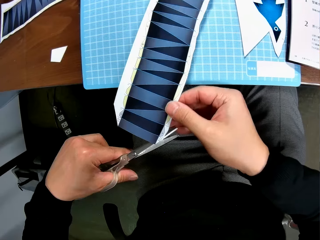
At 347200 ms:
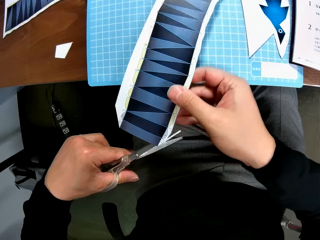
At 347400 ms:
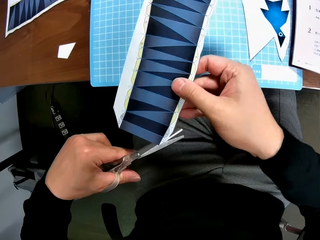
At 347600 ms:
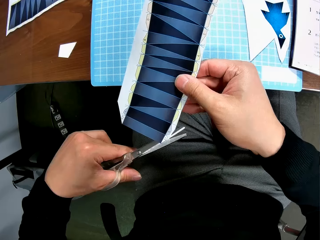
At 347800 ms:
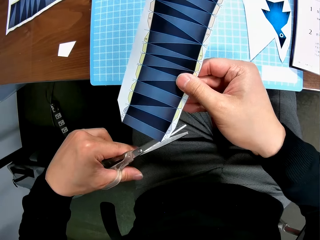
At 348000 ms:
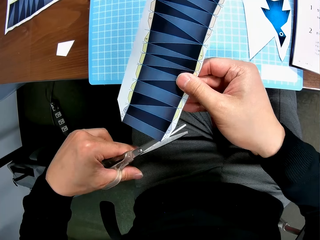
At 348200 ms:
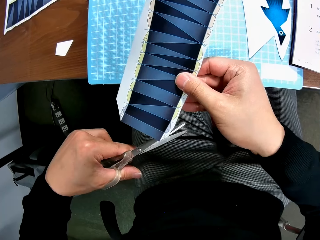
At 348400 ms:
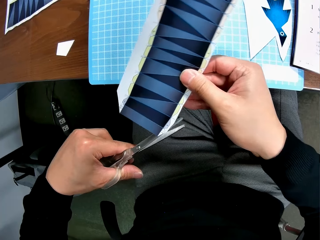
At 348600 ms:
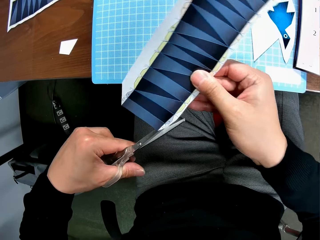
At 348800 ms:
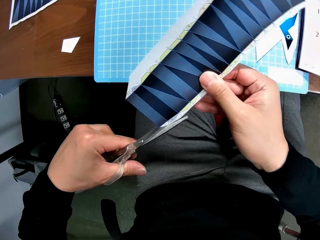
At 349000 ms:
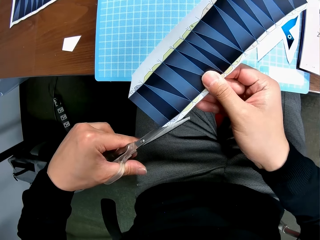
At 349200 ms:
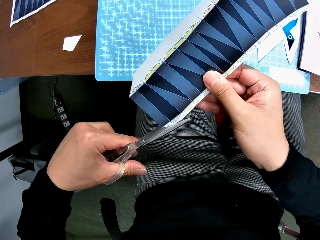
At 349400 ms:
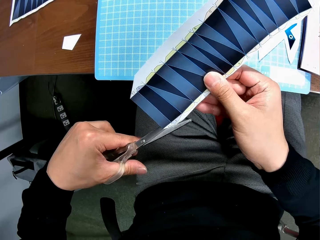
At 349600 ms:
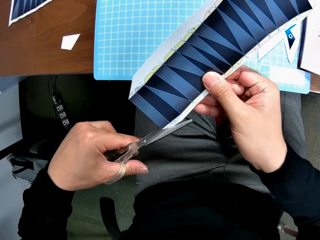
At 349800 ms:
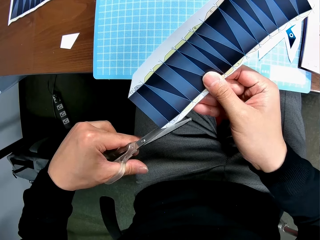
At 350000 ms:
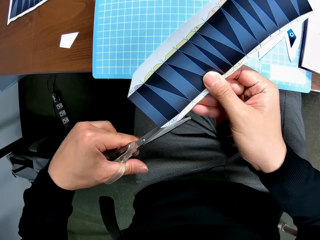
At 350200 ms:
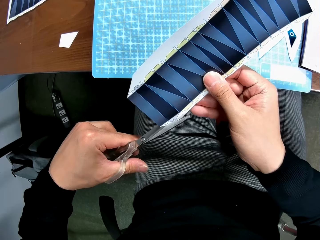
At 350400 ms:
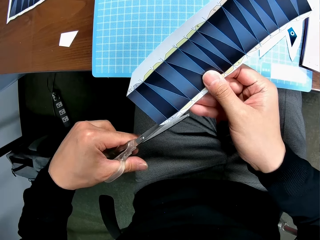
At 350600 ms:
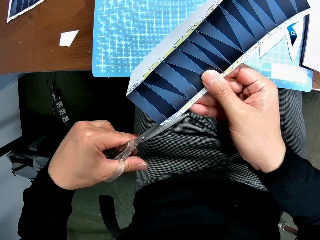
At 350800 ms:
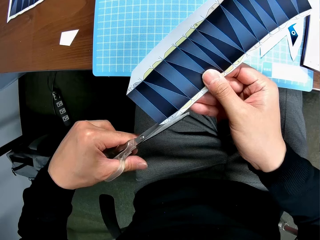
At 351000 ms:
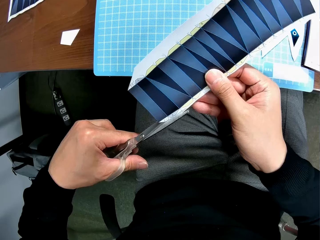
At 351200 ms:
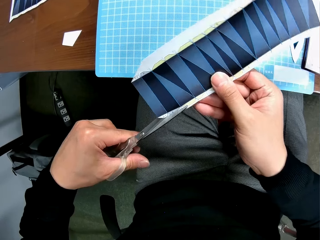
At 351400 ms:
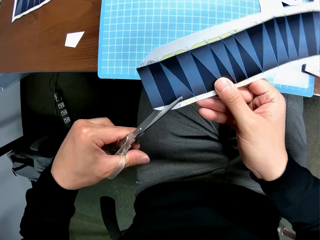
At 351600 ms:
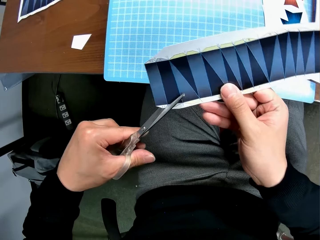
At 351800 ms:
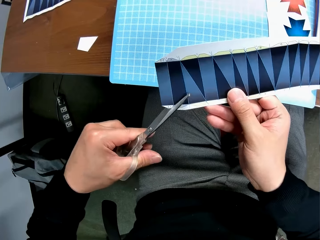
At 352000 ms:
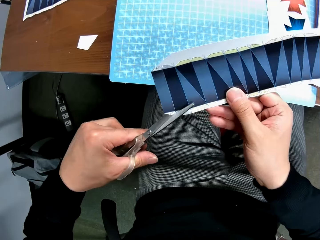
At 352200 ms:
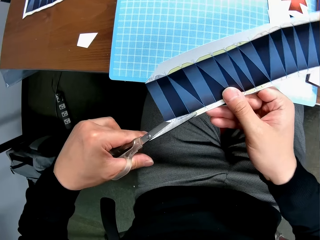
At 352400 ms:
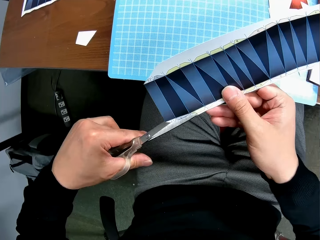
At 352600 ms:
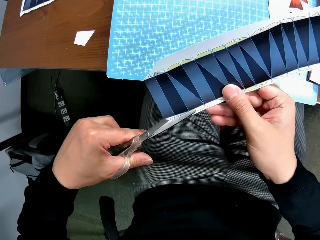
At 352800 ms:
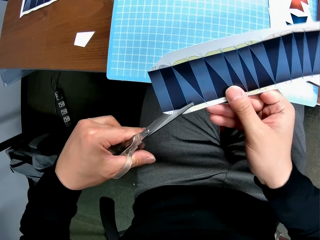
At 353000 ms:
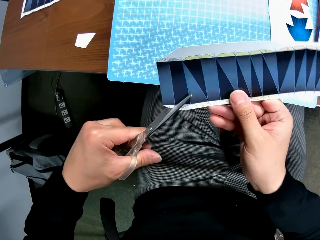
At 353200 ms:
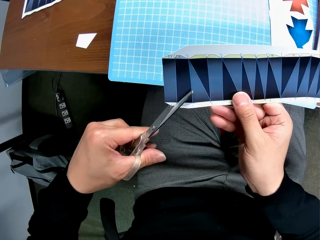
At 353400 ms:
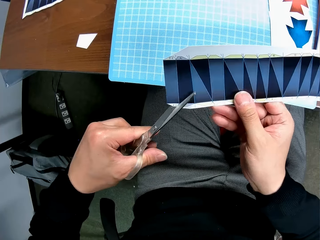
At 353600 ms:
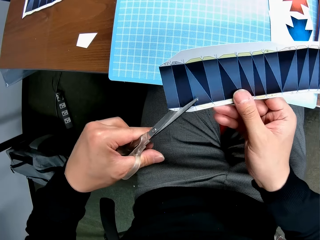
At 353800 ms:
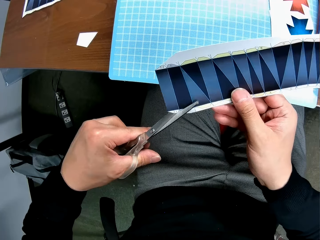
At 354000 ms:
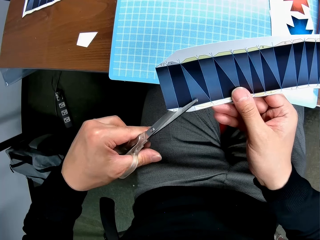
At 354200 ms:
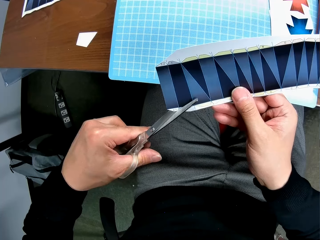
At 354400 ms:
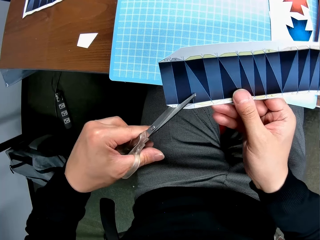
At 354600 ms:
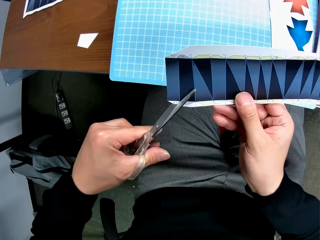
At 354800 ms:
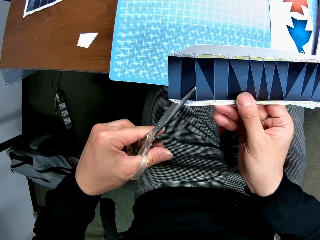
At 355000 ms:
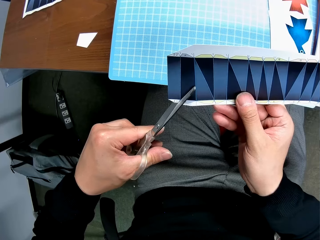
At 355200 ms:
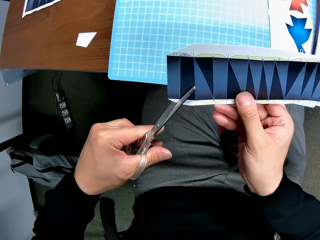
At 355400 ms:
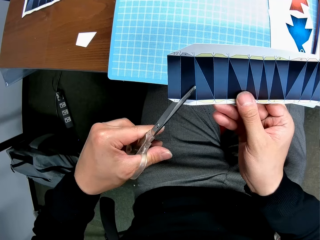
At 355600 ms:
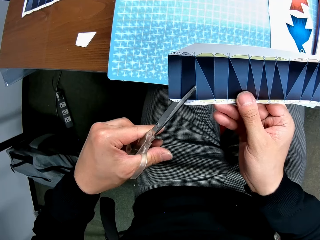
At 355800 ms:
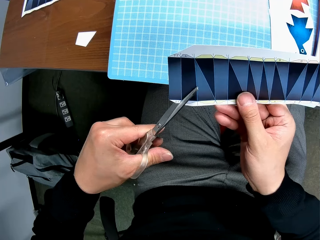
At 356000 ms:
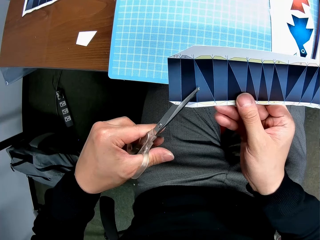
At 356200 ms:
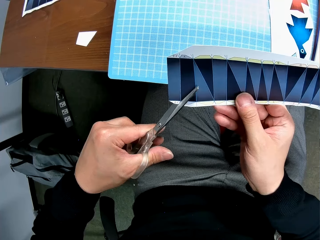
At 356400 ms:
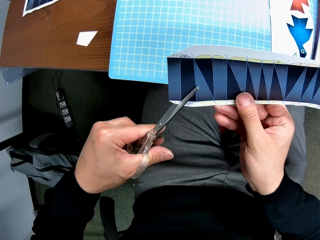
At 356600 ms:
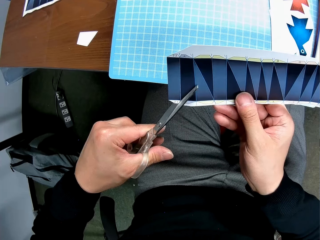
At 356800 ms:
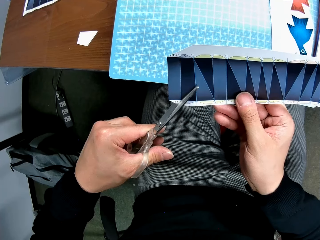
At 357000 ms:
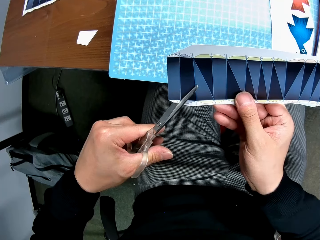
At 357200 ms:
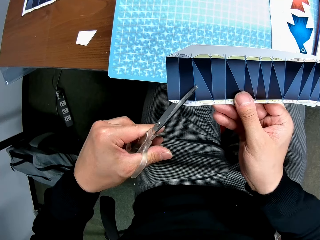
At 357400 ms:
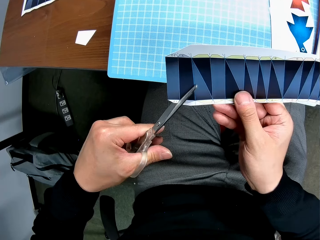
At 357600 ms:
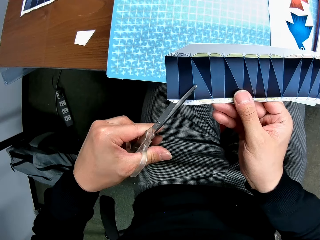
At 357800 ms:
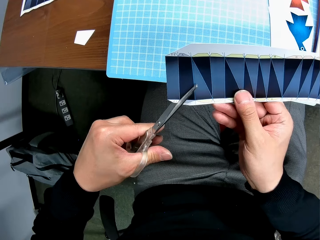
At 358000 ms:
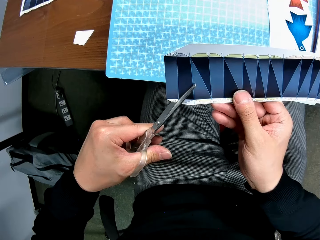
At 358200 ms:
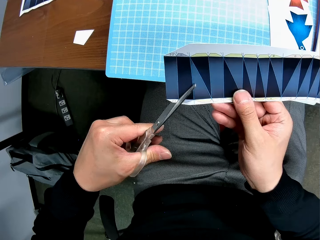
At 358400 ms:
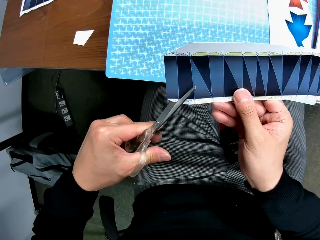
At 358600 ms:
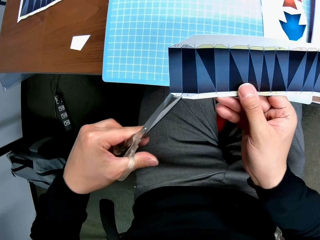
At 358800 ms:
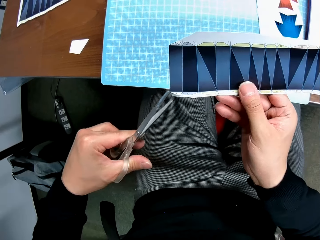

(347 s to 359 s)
The camera wearer picks up the second paper stock from the cutting mat. He holds the second paper stock with his right hand.

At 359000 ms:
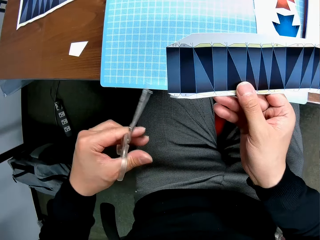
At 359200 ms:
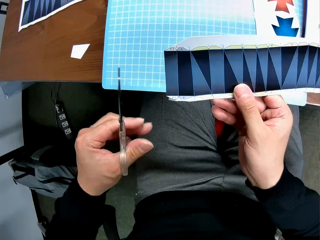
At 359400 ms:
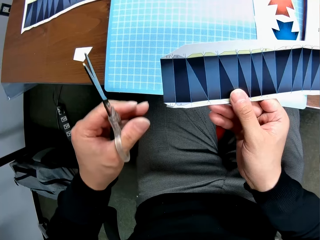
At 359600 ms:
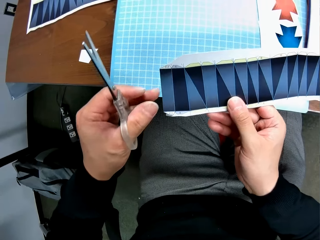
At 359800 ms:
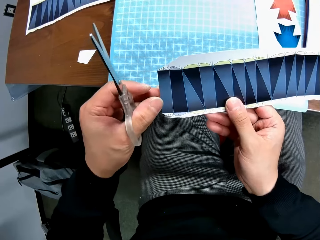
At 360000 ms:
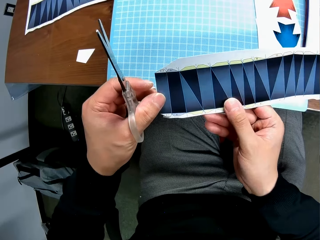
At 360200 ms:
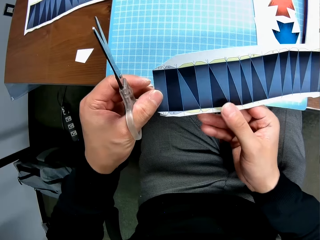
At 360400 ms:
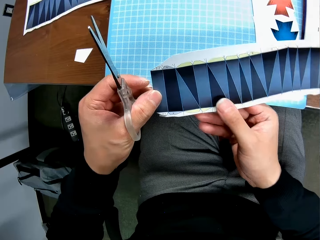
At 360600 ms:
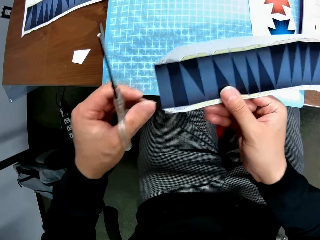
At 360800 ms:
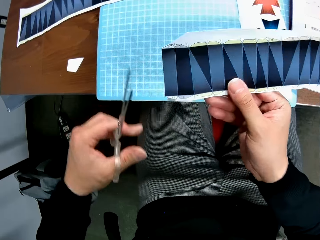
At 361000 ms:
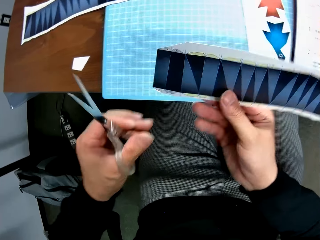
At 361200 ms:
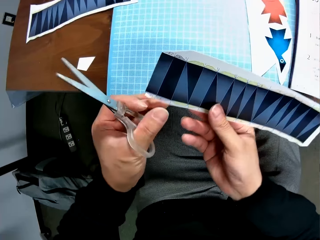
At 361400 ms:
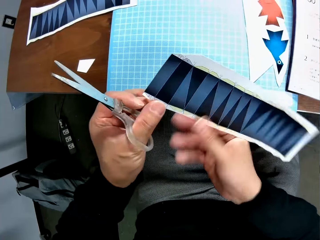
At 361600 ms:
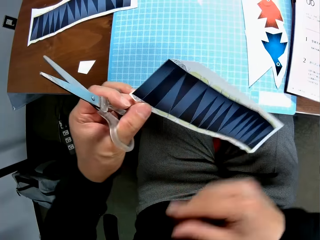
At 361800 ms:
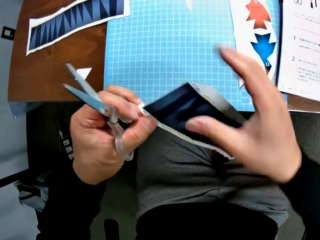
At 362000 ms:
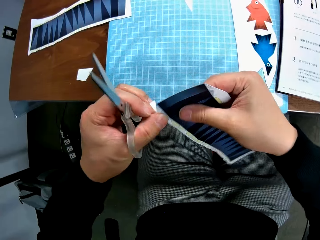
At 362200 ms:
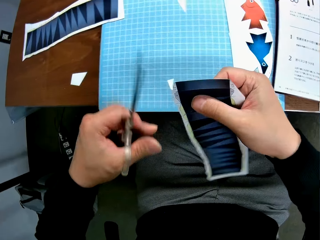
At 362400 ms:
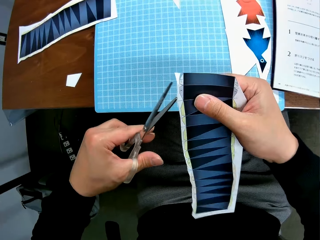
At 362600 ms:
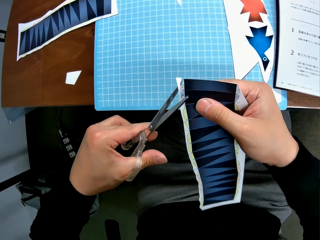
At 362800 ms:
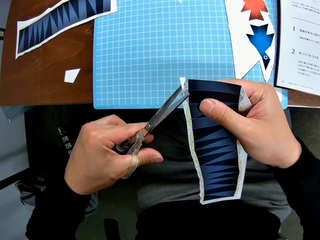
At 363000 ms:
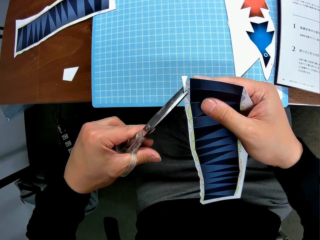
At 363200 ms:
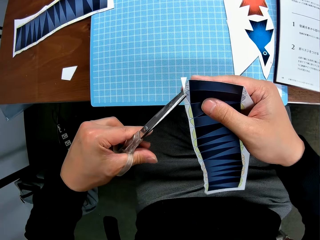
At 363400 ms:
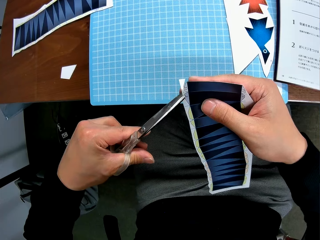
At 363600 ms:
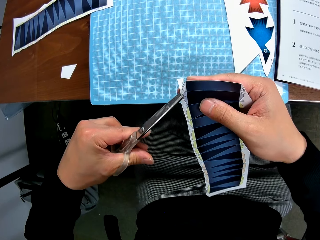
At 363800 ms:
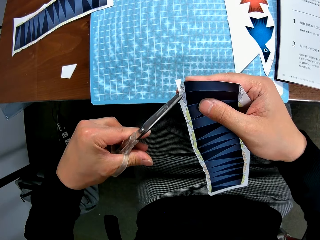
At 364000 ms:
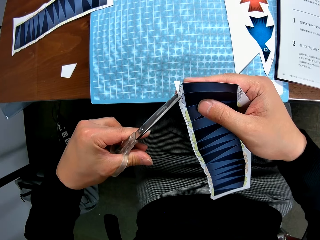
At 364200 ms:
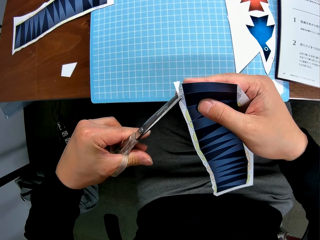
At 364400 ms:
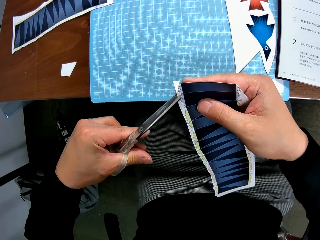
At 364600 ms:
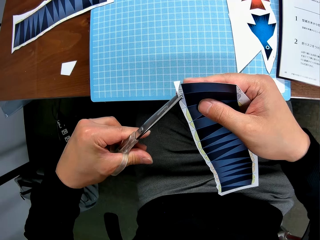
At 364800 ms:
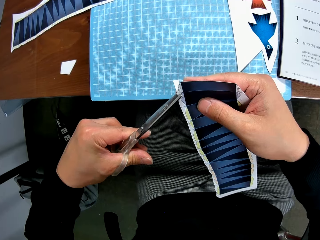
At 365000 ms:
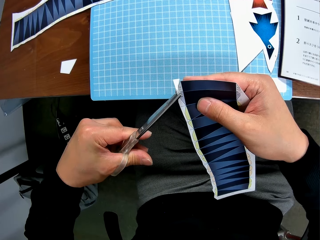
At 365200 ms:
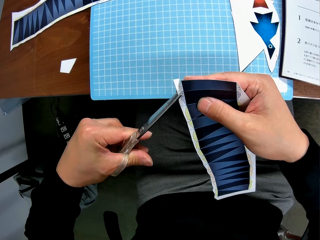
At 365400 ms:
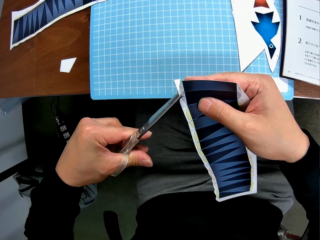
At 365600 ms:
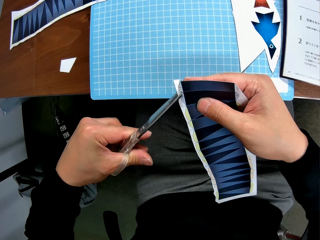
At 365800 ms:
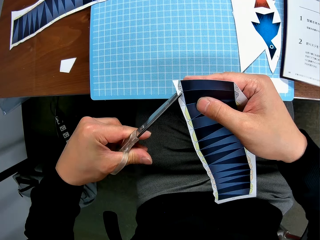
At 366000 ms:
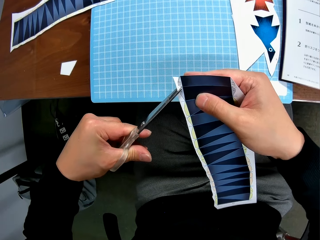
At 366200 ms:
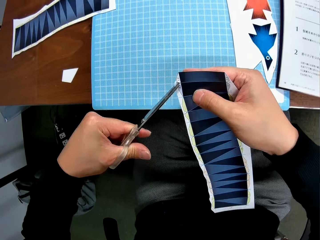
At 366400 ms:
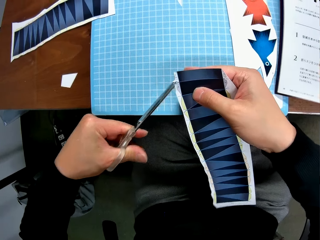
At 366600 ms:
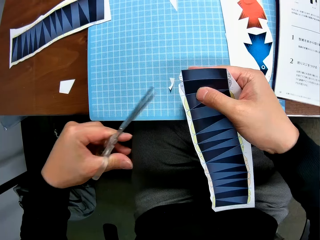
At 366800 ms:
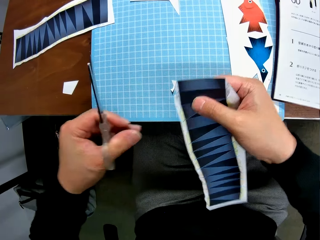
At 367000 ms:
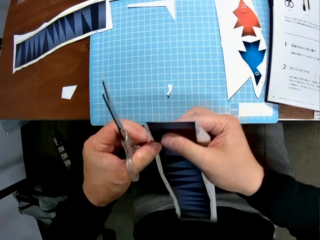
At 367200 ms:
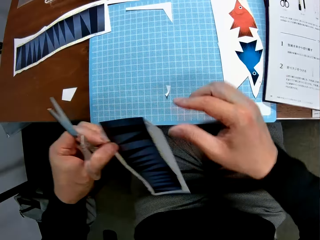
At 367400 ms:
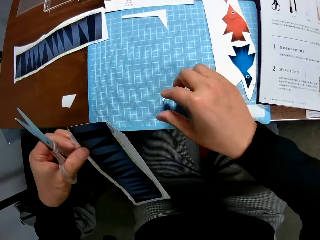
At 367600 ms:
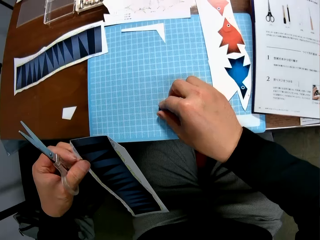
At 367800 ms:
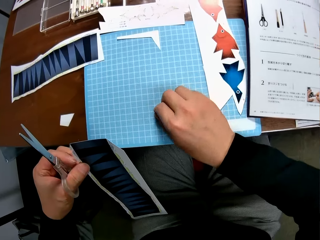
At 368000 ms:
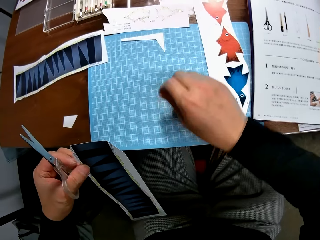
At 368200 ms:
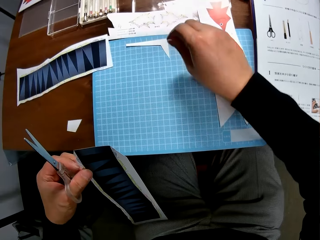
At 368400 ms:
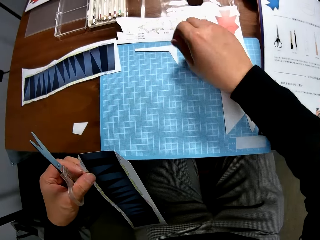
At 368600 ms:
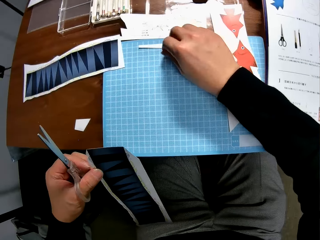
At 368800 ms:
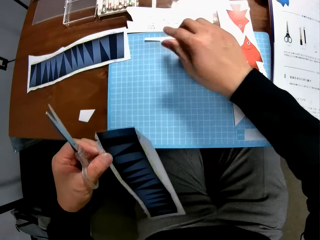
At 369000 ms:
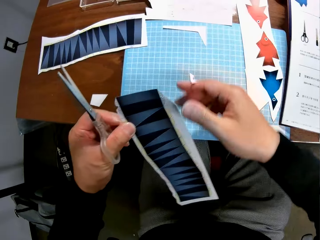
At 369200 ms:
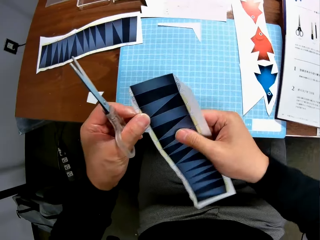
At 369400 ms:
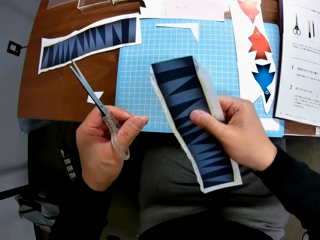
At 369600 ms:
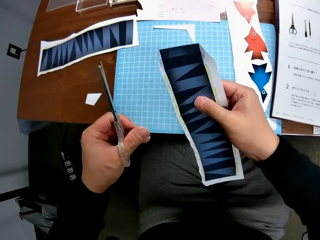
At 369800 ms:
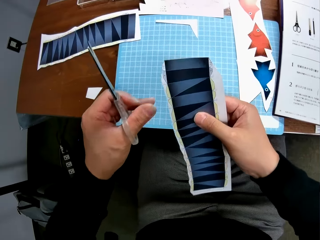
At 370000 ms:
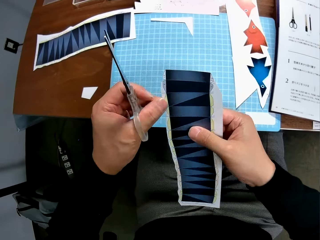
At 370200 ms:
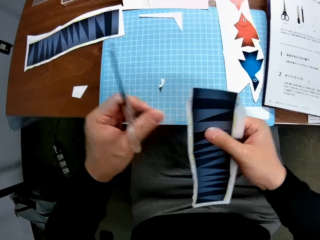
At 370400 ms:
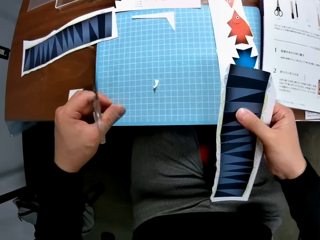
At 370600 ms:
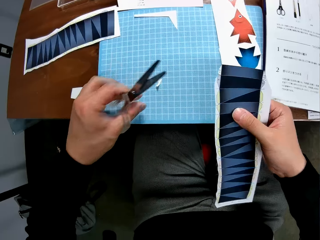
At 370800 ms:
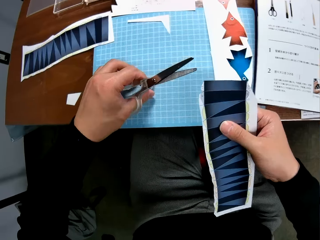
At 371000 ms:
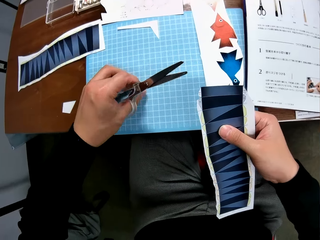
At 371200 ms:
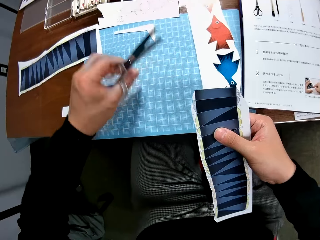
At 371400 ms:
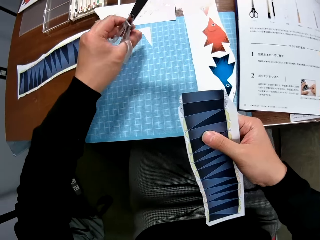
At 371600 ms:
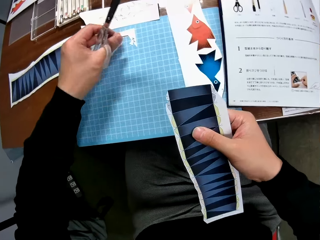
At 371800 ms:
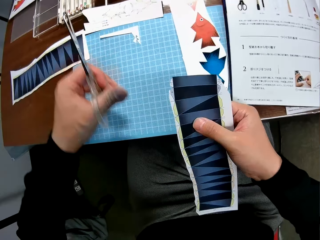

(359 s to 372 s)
The camera wearer turns the paper. He drops a piece of paper on something. He switches the second paper stock from his right hand to his left hand. He moves another cut piece on the cutting mat to the side of the other cut pieces. He picks up the piece of paper. He switches the second paper stock from his left hand to his right hand. He touches the second paper stock with his left hand. He adjusts the cut piece to the side of the other cut pieces.
